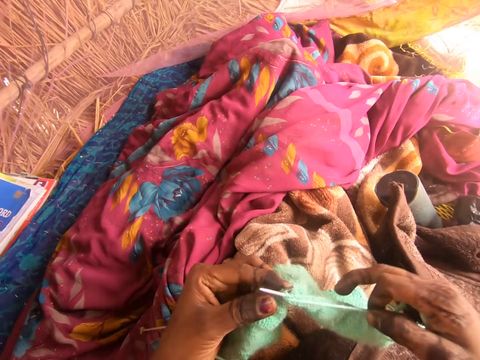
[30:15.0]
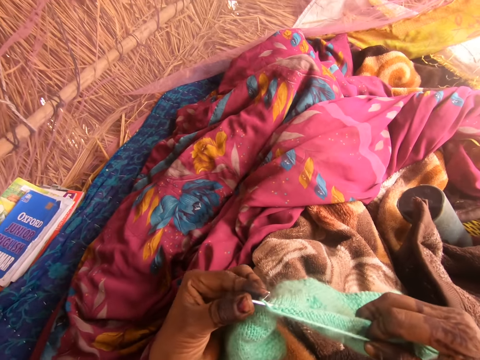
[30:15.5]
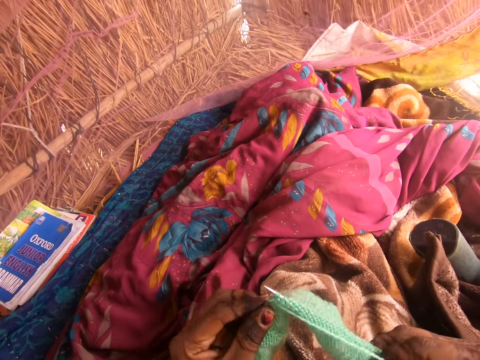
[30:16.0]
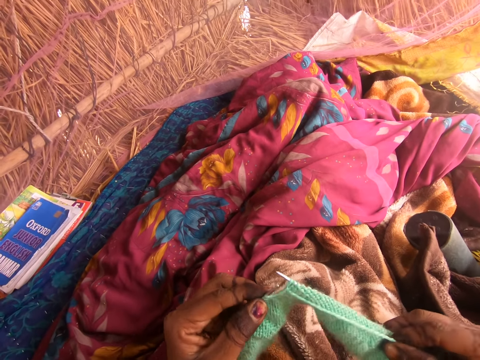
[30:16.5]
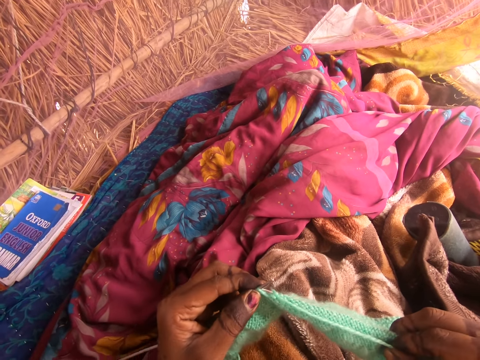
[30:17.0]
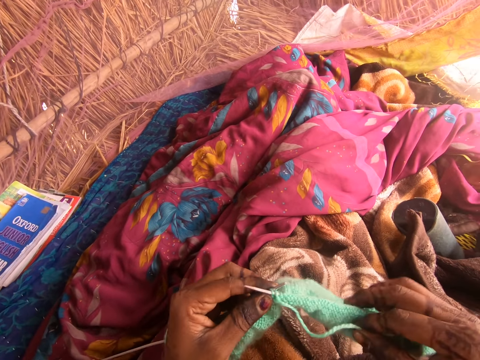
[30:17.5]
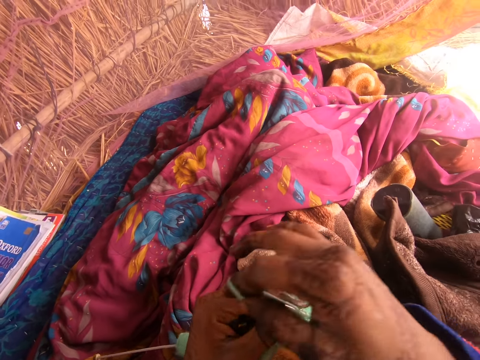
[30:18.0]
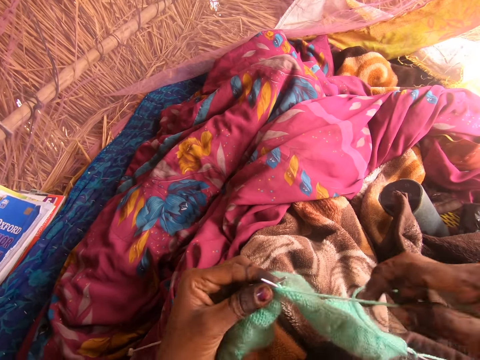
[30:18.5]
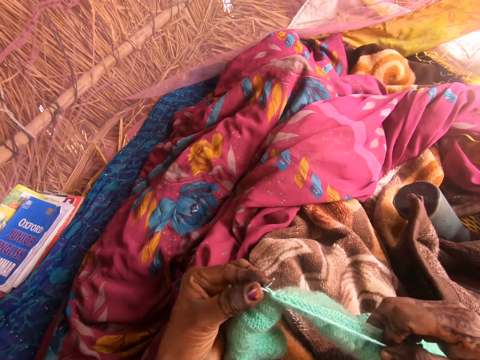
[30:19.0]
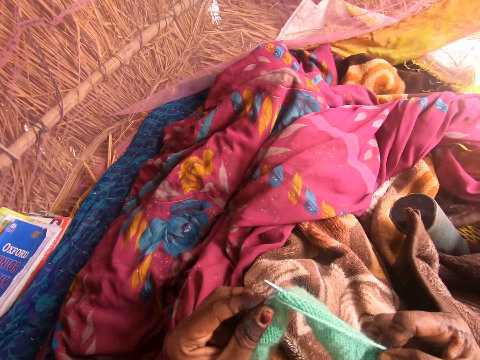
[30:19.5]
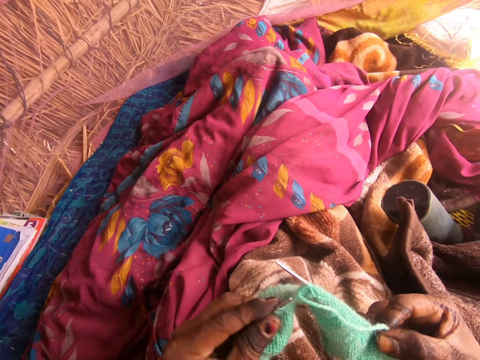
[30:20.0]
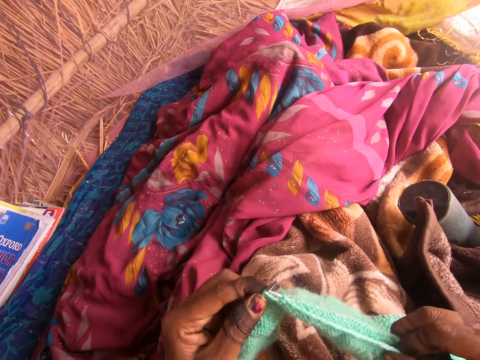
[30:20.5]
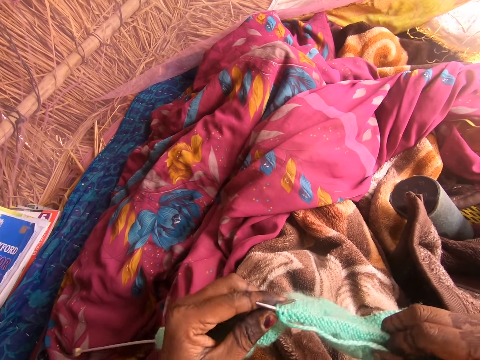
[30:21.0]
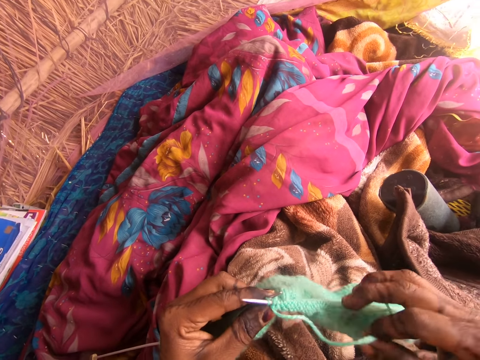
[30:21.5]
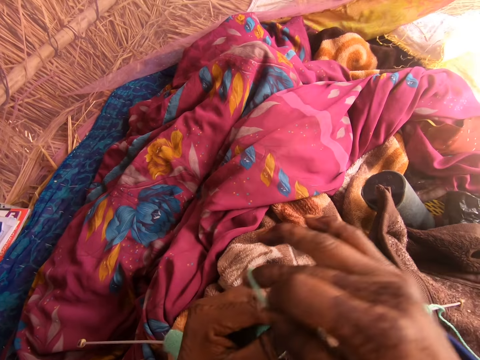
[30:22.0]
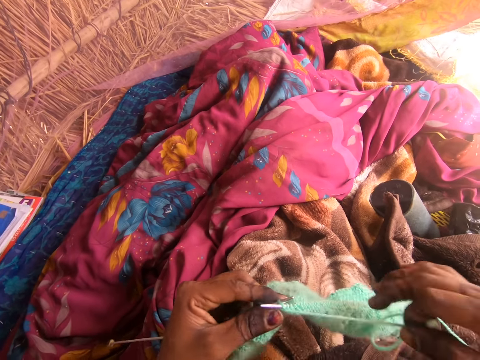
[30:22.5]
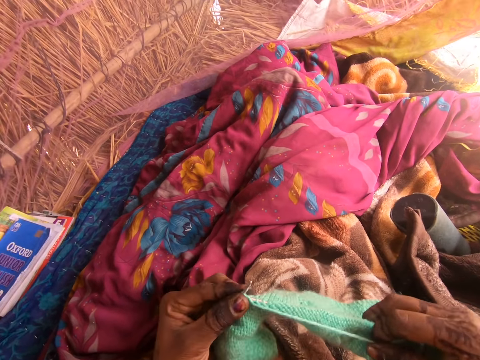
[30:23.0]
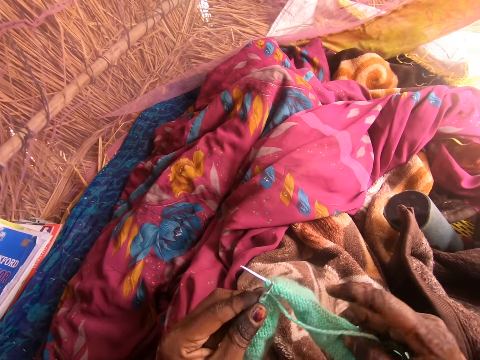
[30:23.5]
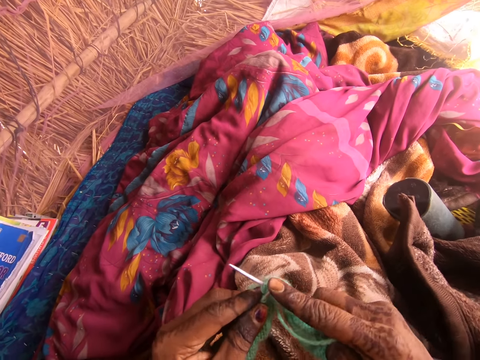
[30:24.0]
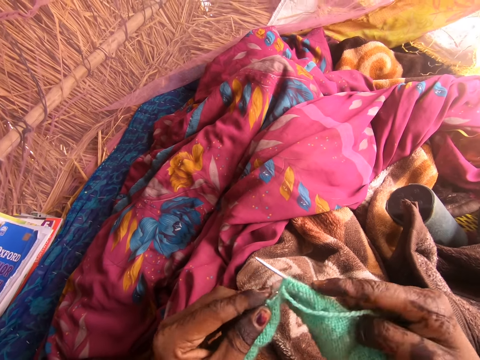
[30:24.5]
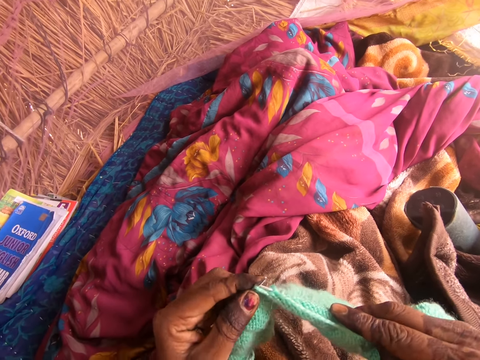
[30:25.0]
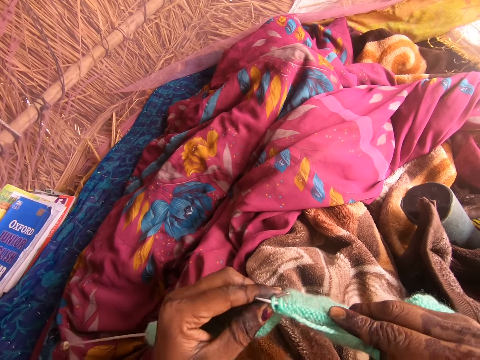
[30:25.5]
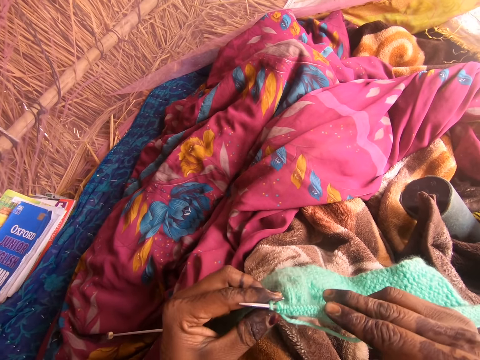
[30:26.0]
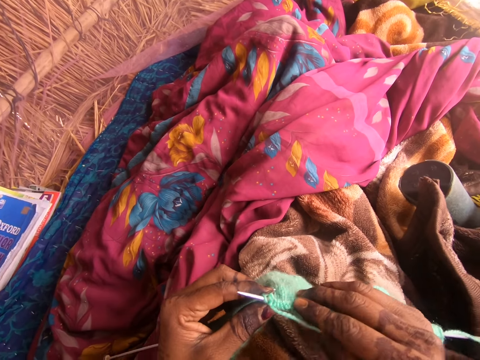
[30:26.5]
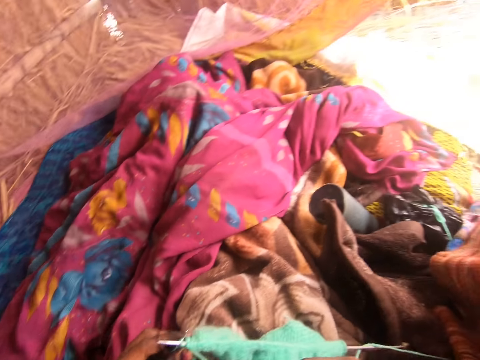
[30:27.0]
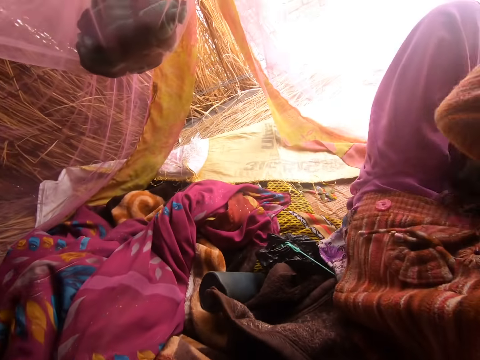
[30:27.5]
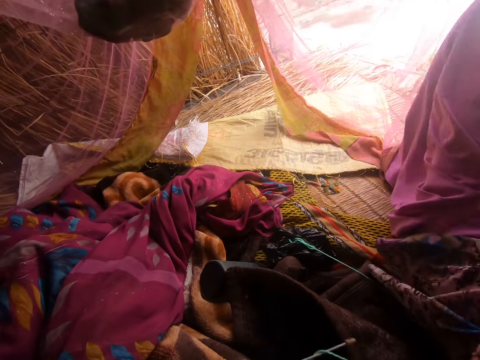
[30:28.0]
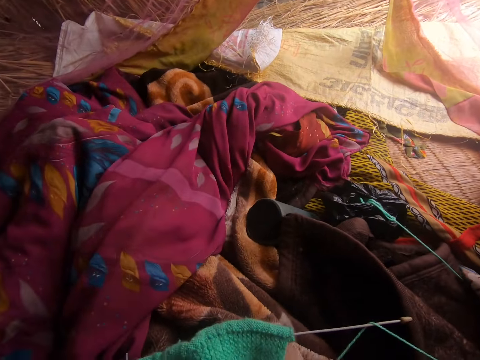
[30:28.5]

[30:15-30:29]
The camera wearer looks aside.

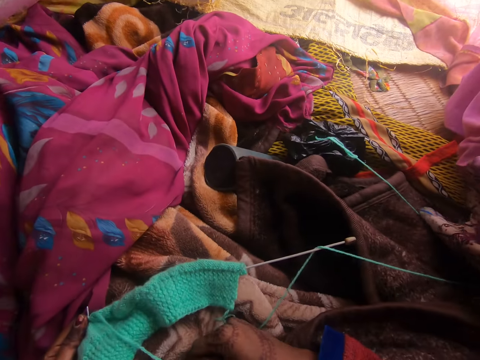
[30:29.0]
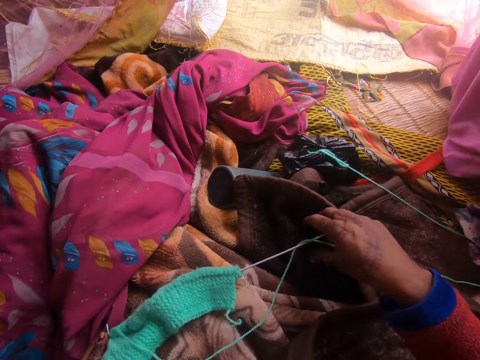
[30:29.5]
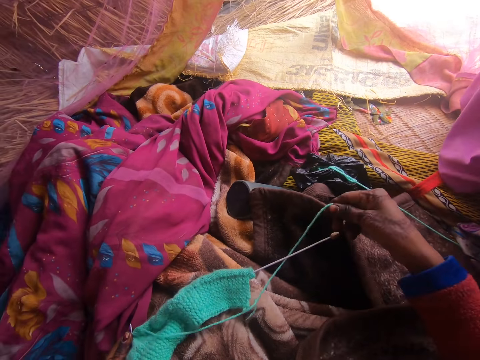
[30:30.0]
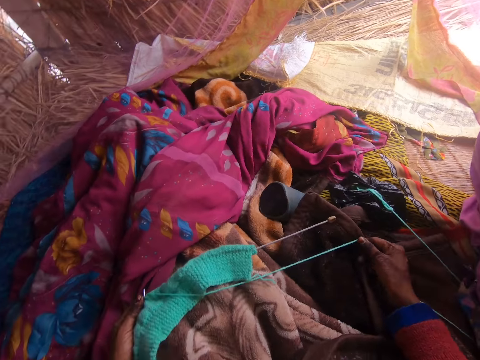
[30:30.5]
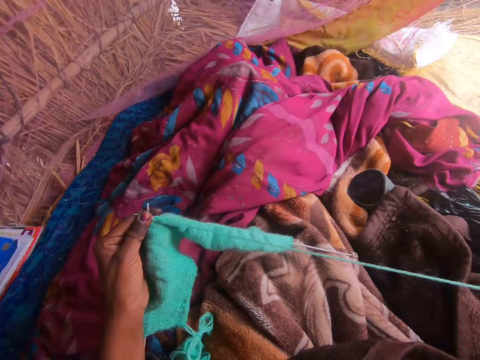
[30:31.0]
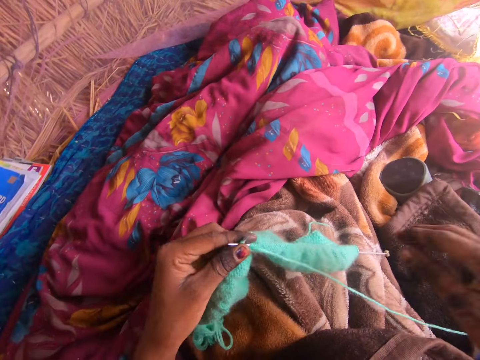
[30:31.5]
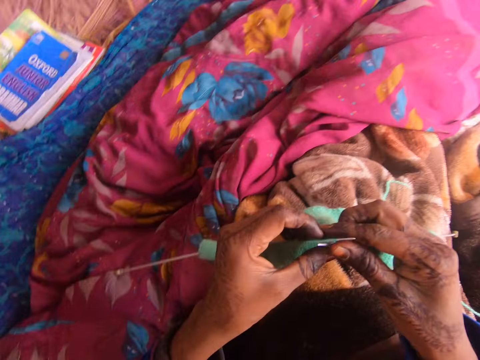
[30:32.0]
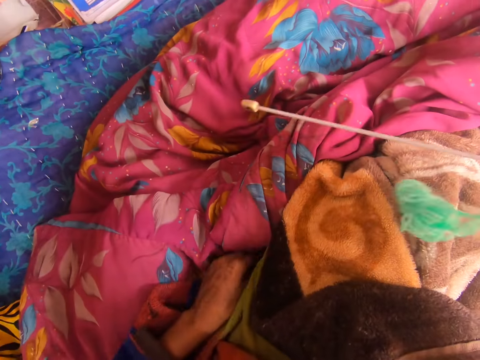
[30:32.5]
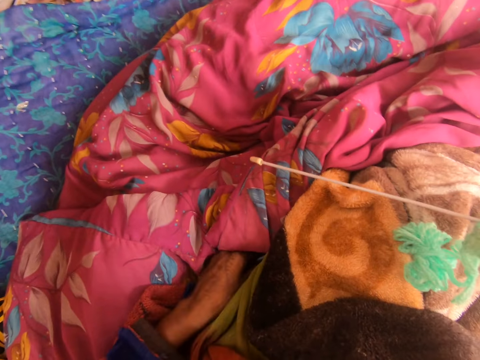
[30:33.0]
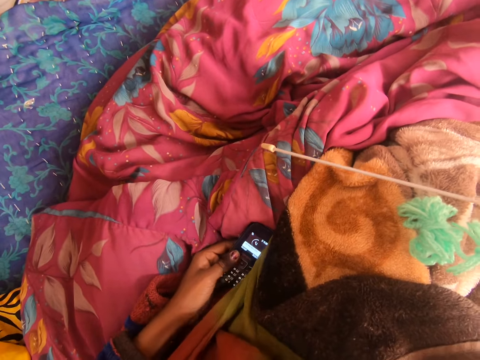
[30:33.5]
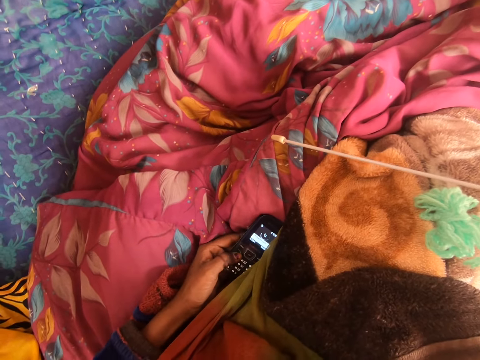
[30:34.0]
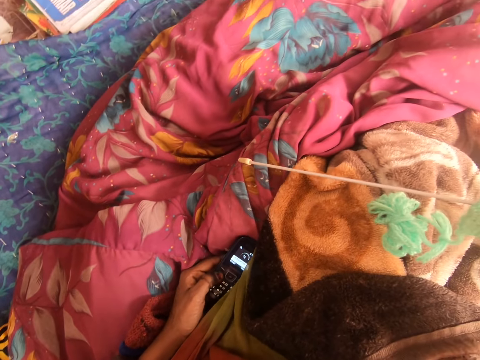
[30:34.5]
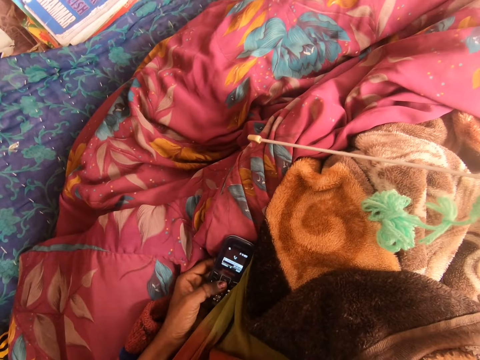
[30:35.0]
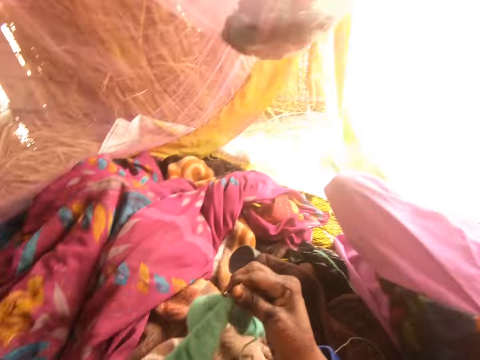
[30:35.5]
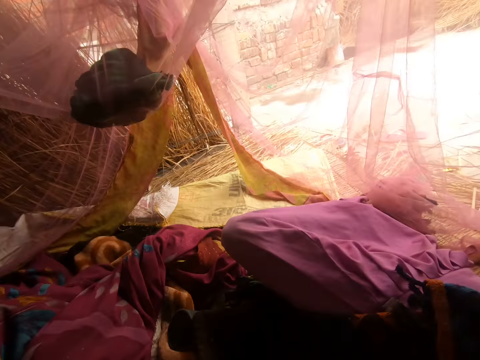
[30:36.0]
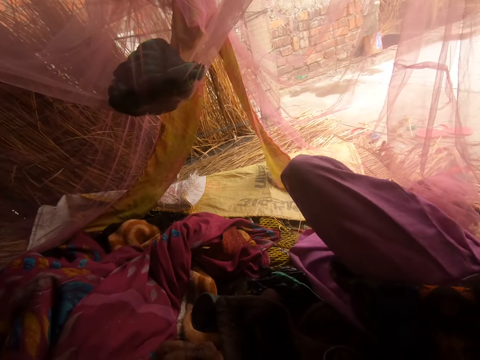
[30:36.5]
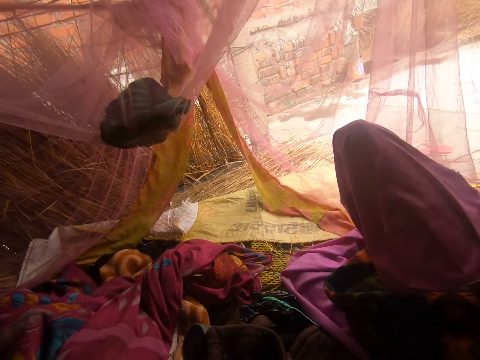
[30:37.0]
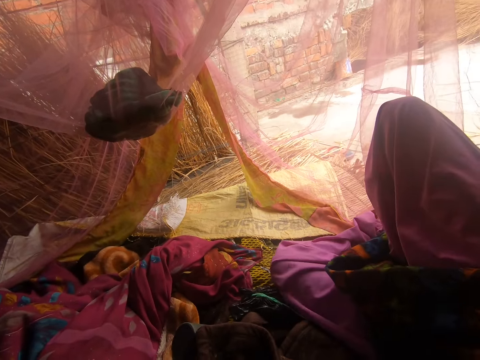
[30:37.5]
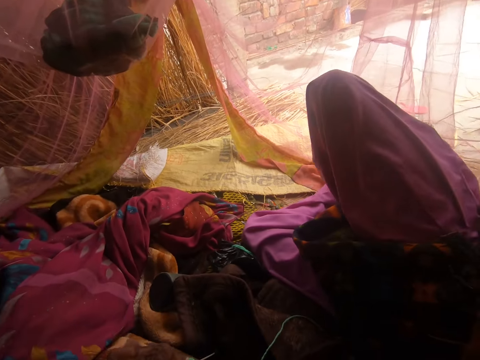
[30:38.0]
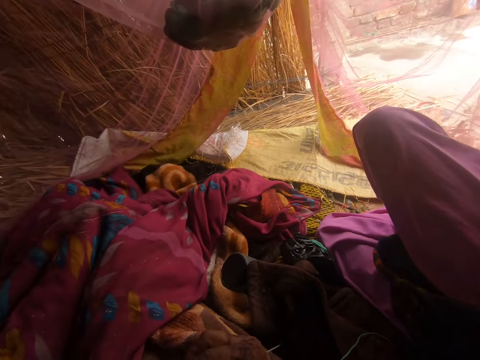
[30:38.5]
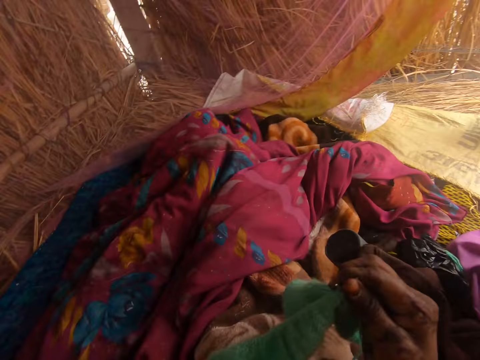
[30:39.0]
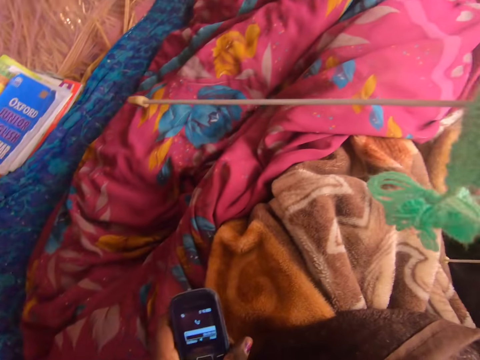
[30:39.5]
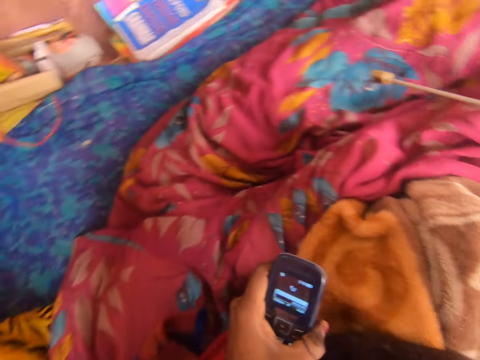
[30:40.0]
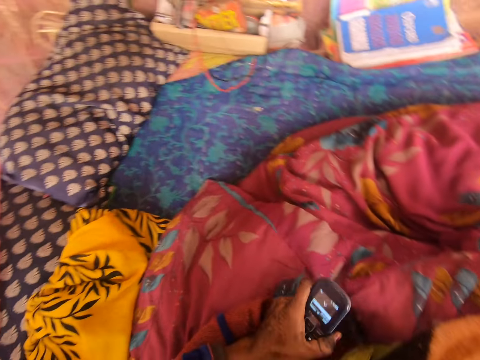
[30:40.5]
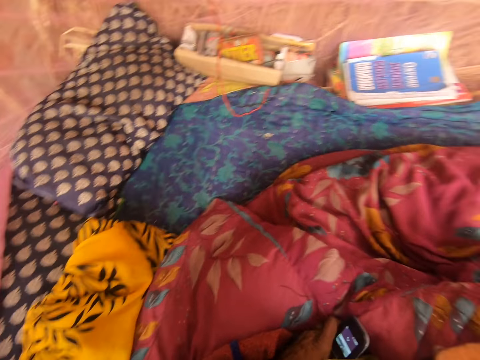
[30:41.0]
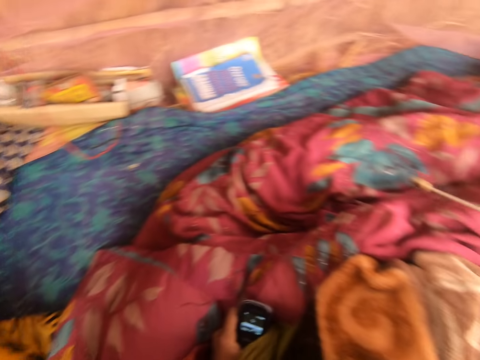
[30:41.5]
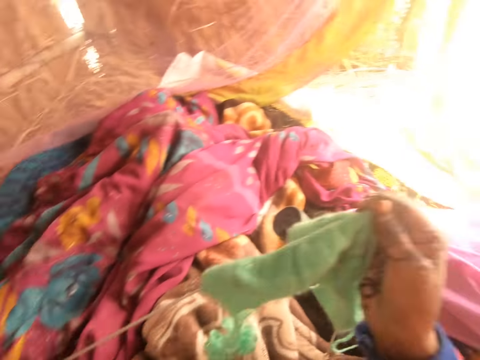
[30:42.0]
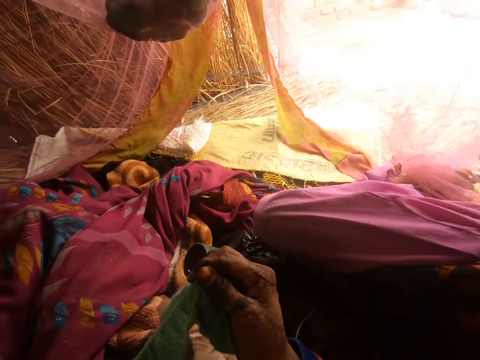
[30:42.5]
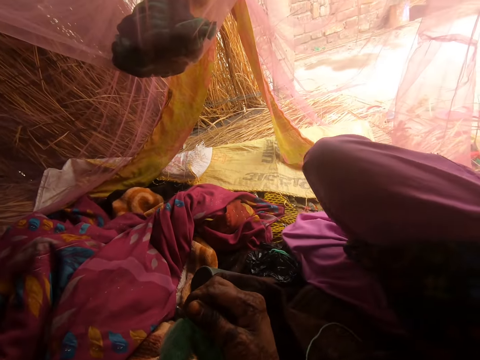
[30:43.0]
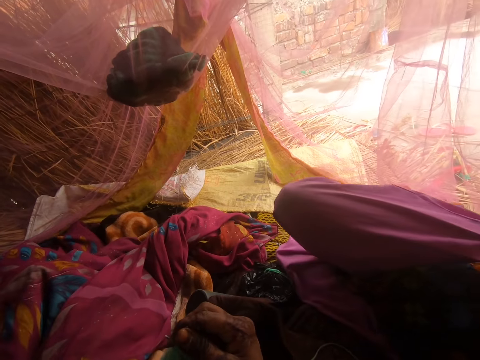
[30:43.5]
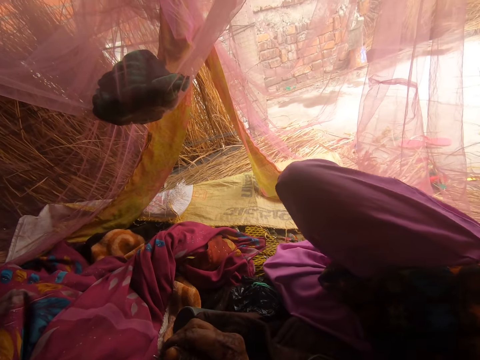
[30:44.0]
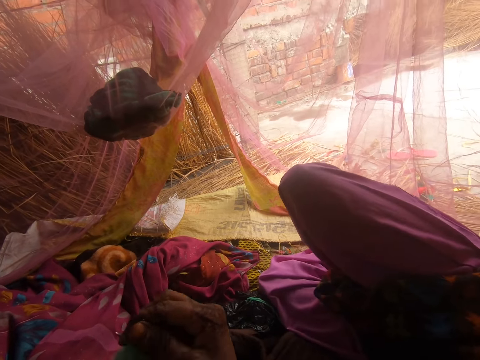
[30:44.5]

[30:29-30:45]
The camera wearer straightens the fabric. She adjusts a thread on the fabric. She checks the phone. She operates the phone with her left hand. She looks aside. She drops the phone by her side. She converses with a person.
